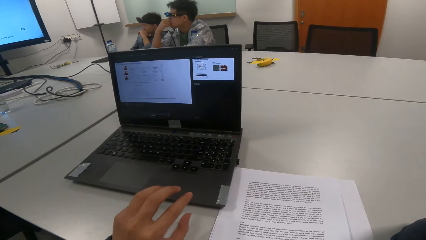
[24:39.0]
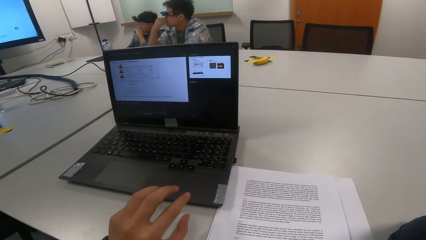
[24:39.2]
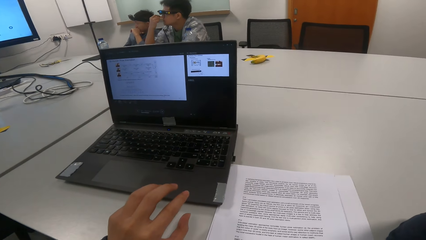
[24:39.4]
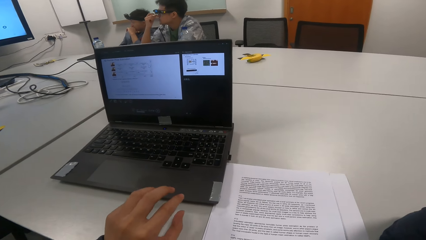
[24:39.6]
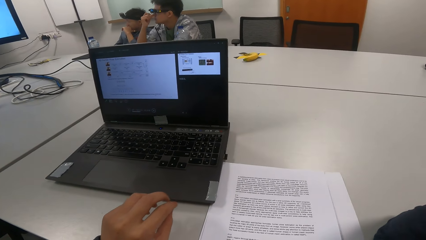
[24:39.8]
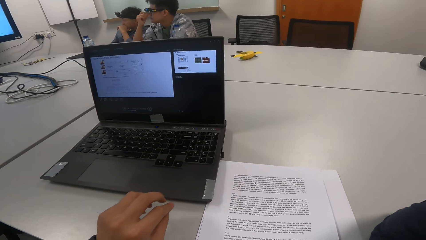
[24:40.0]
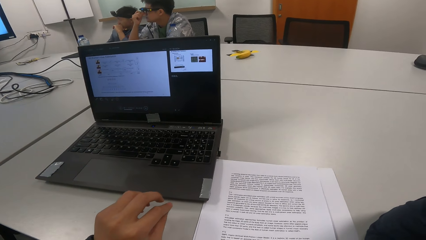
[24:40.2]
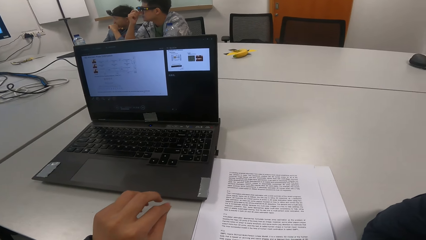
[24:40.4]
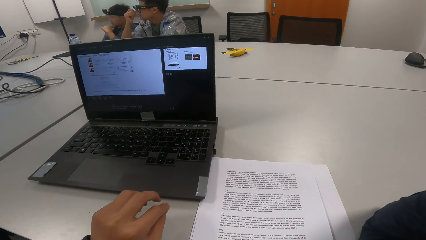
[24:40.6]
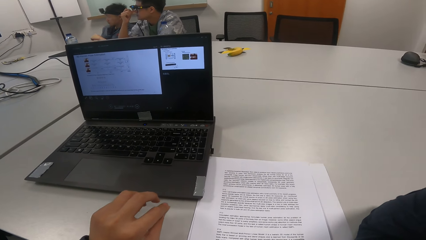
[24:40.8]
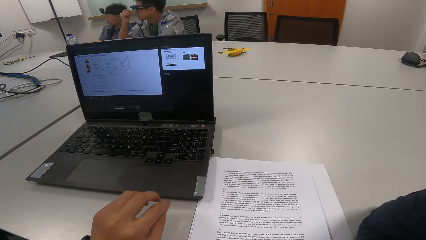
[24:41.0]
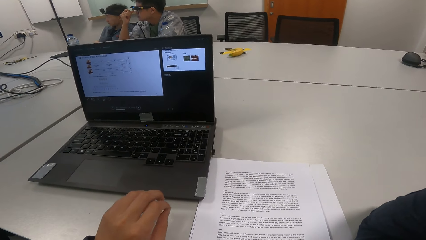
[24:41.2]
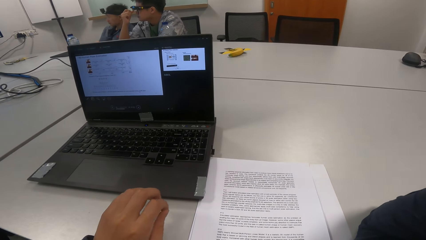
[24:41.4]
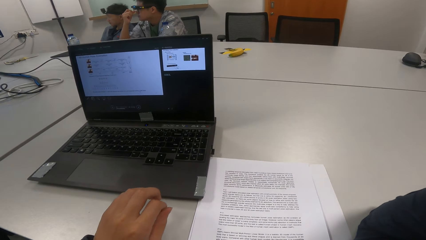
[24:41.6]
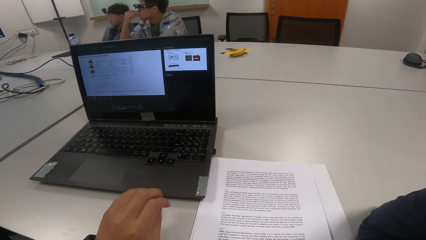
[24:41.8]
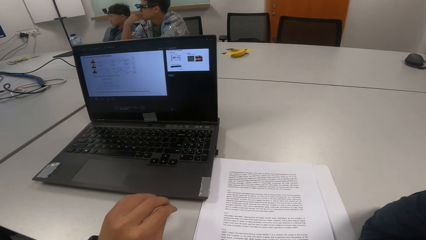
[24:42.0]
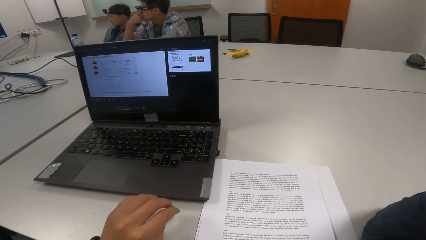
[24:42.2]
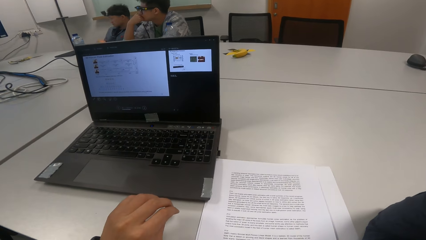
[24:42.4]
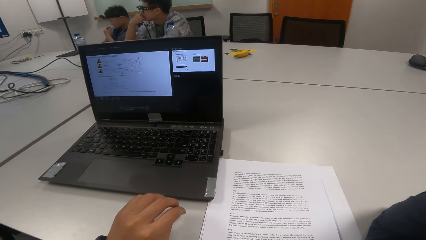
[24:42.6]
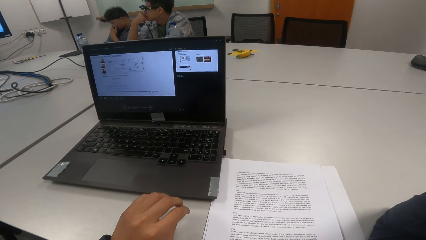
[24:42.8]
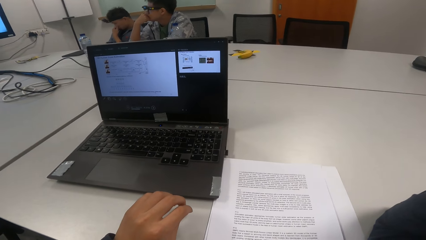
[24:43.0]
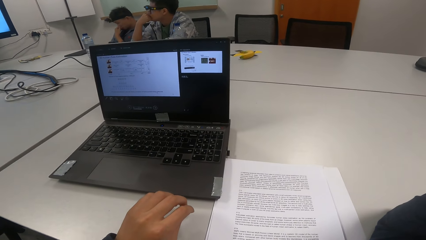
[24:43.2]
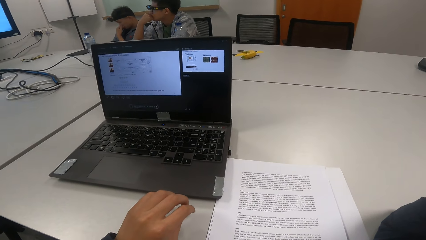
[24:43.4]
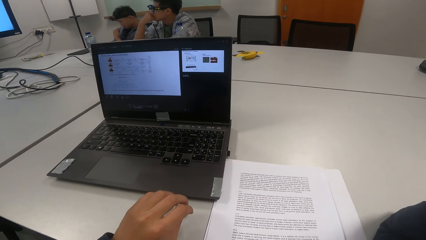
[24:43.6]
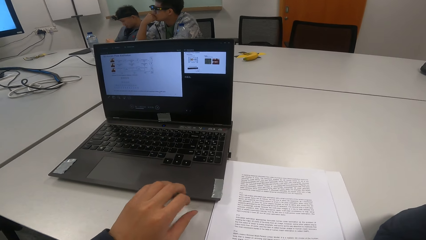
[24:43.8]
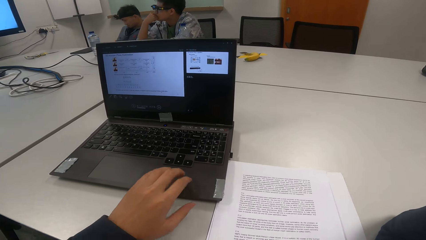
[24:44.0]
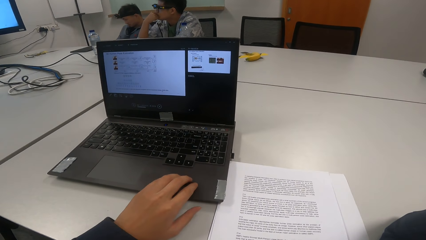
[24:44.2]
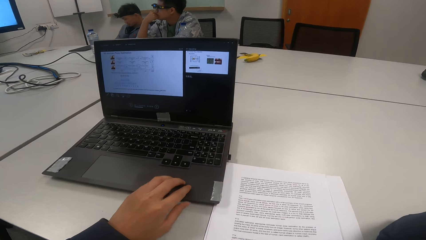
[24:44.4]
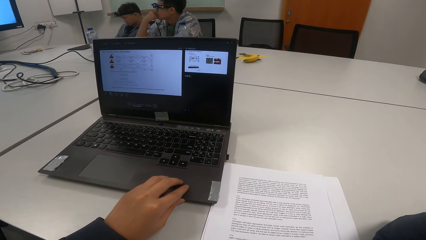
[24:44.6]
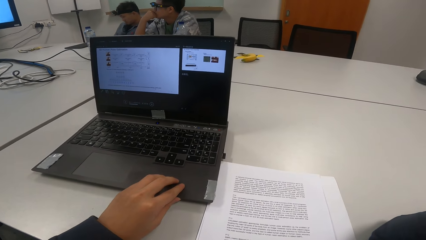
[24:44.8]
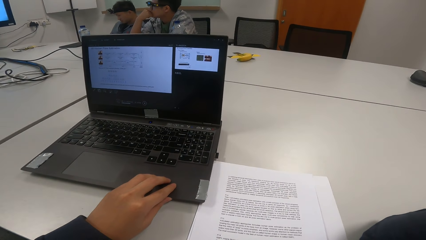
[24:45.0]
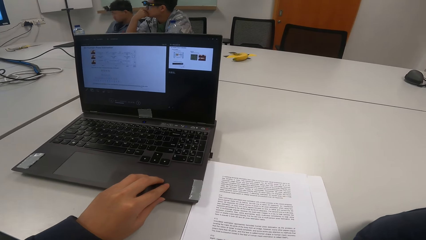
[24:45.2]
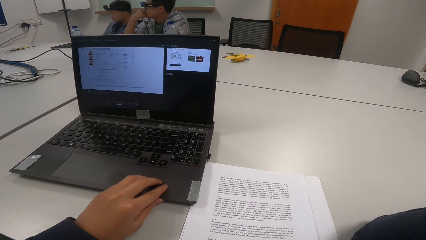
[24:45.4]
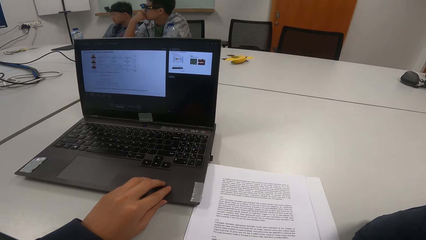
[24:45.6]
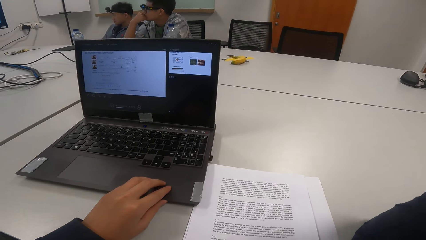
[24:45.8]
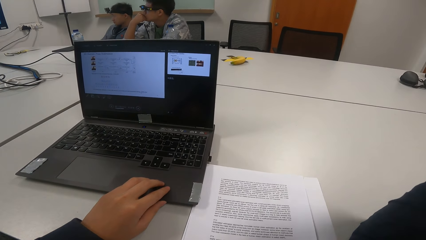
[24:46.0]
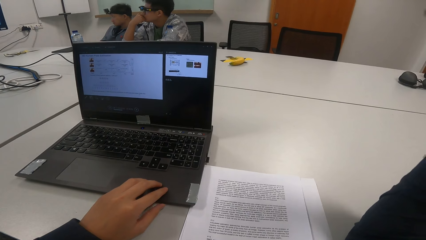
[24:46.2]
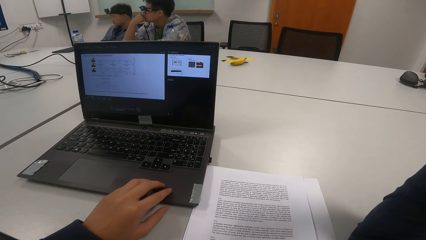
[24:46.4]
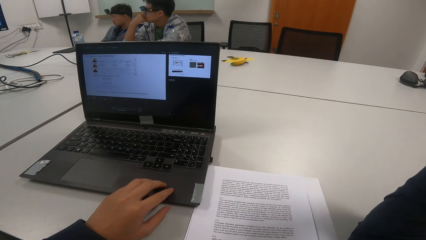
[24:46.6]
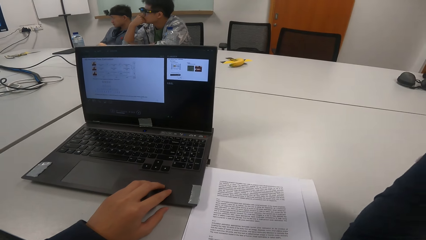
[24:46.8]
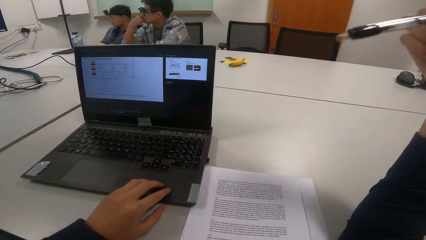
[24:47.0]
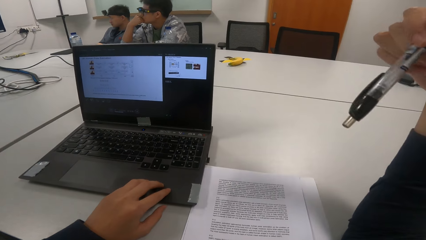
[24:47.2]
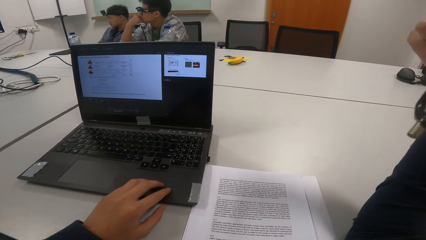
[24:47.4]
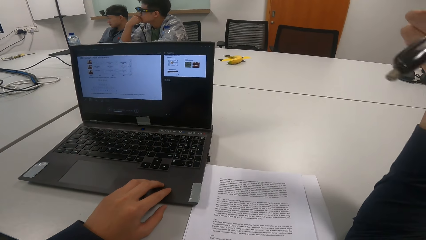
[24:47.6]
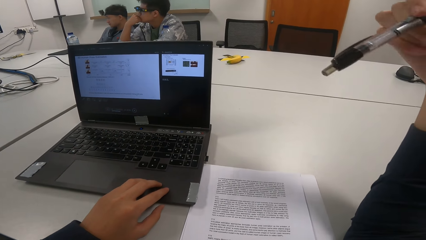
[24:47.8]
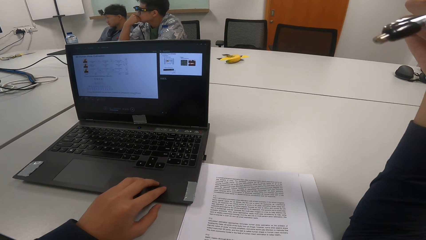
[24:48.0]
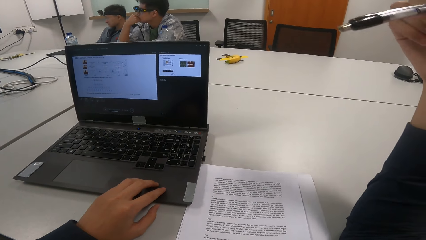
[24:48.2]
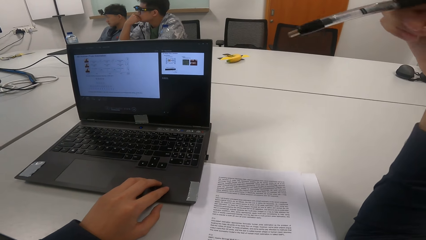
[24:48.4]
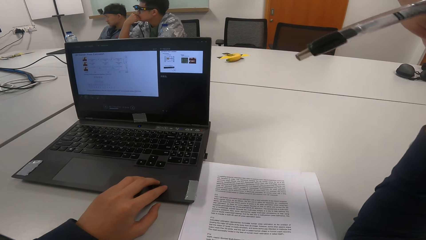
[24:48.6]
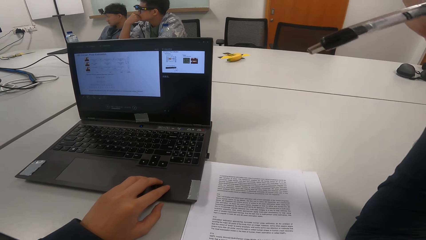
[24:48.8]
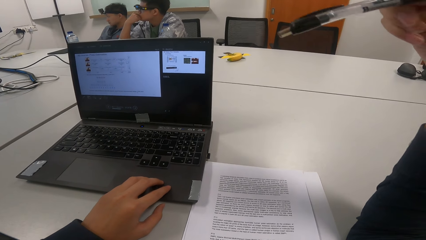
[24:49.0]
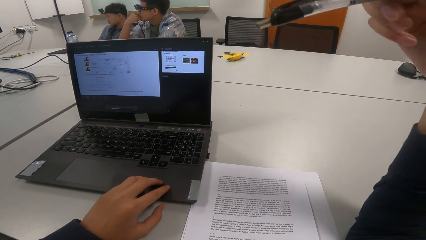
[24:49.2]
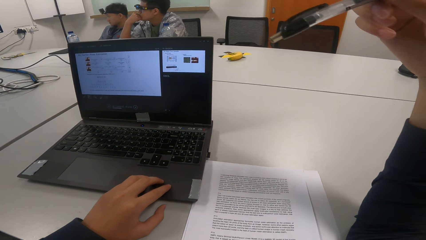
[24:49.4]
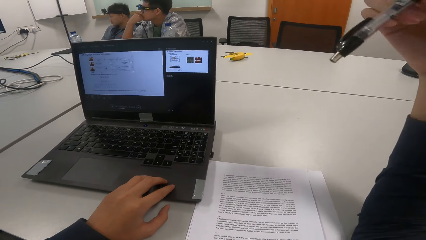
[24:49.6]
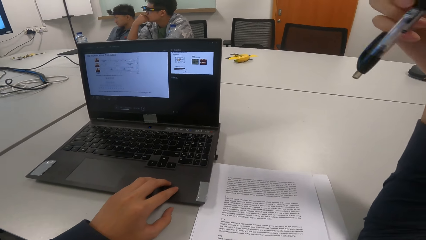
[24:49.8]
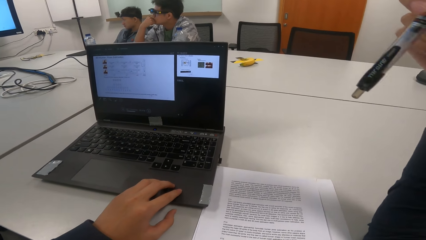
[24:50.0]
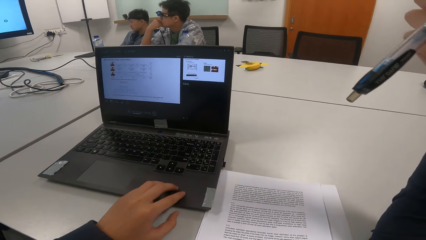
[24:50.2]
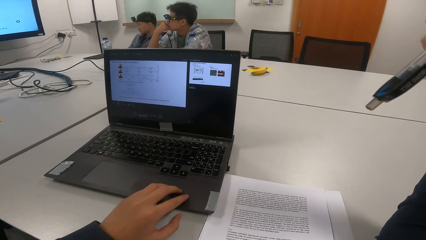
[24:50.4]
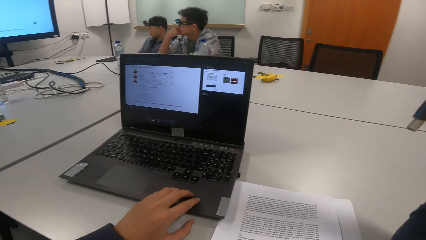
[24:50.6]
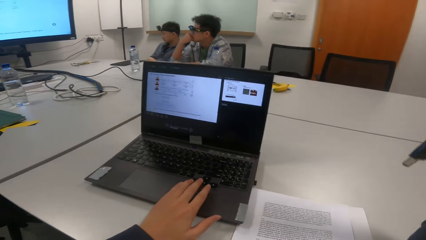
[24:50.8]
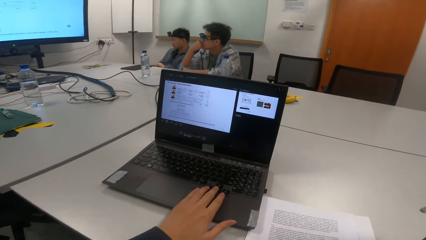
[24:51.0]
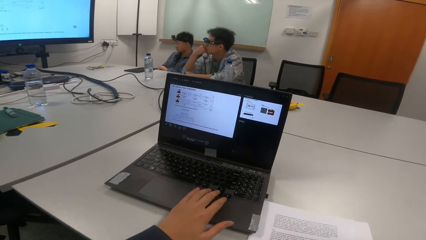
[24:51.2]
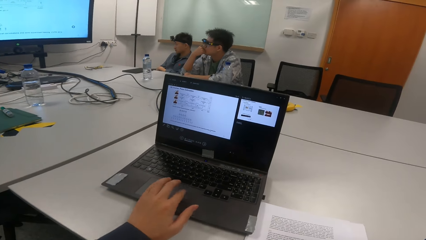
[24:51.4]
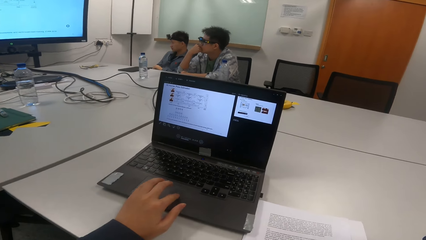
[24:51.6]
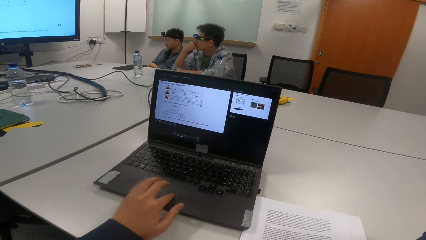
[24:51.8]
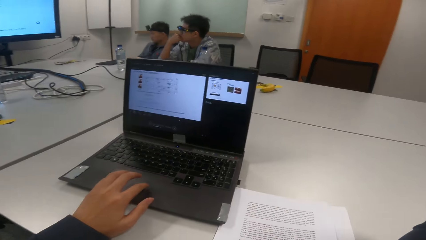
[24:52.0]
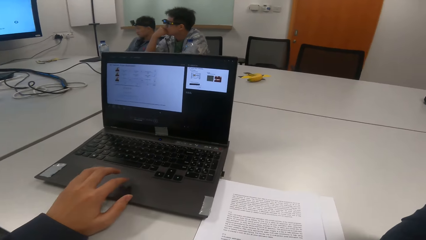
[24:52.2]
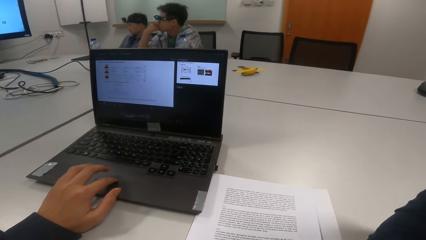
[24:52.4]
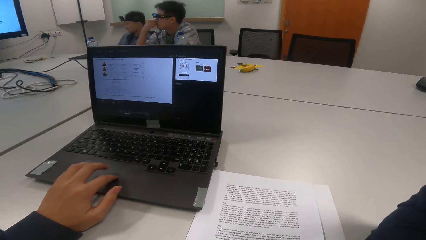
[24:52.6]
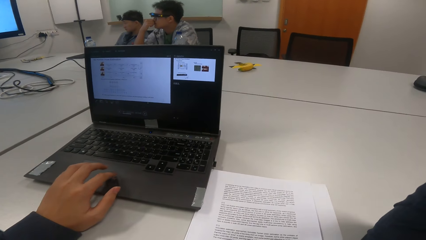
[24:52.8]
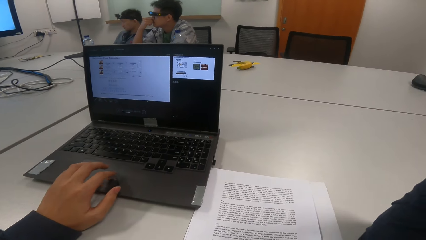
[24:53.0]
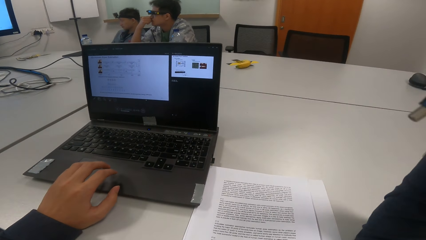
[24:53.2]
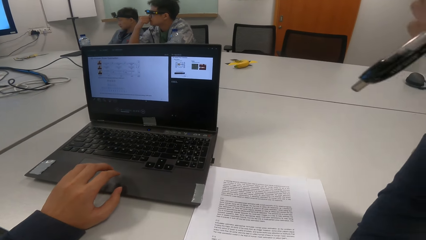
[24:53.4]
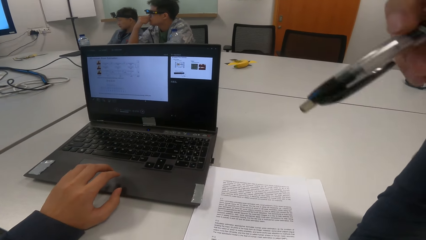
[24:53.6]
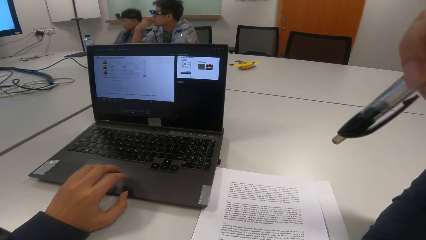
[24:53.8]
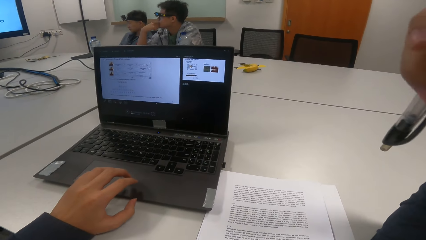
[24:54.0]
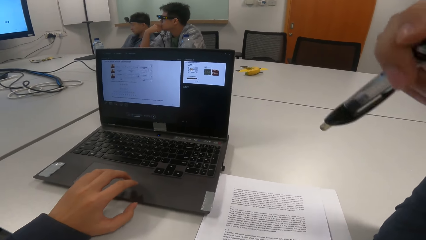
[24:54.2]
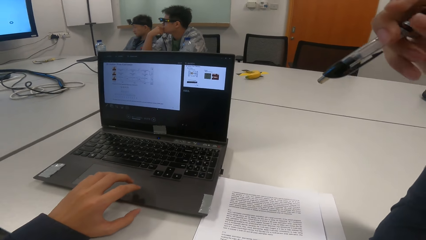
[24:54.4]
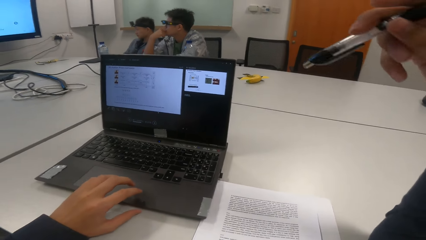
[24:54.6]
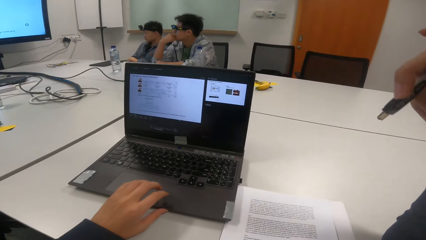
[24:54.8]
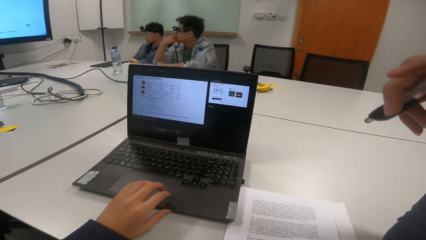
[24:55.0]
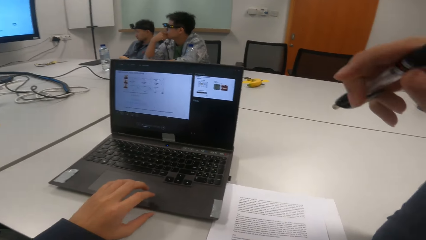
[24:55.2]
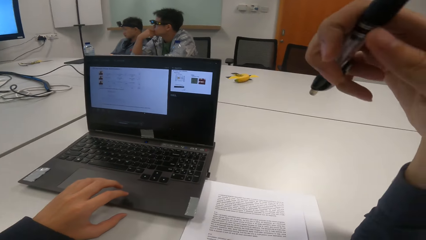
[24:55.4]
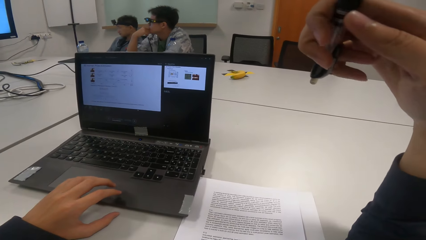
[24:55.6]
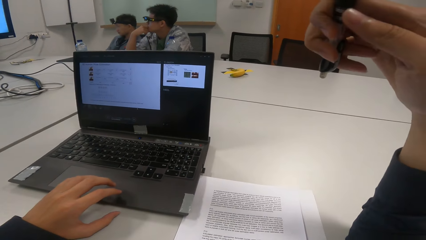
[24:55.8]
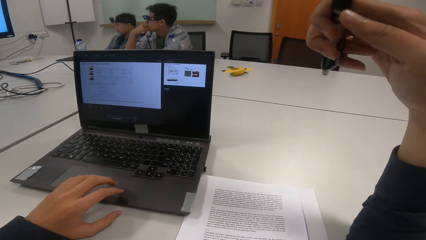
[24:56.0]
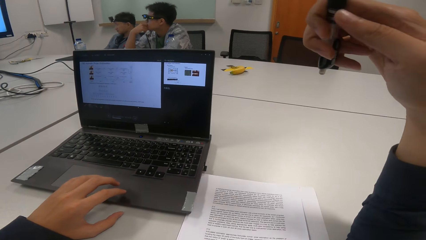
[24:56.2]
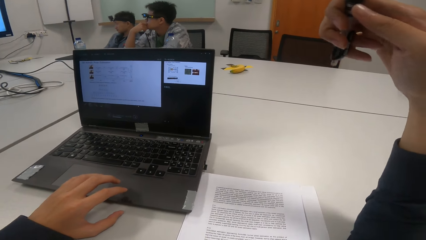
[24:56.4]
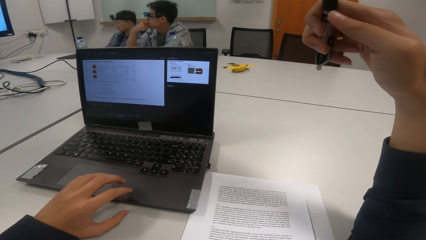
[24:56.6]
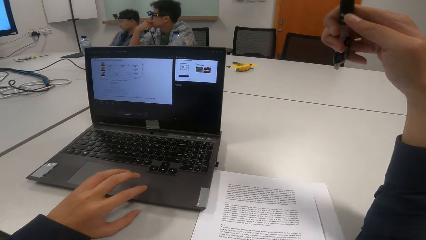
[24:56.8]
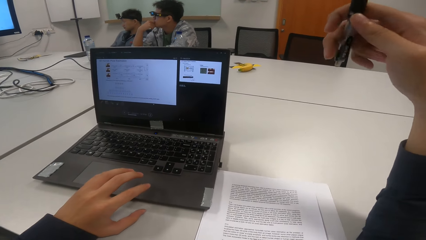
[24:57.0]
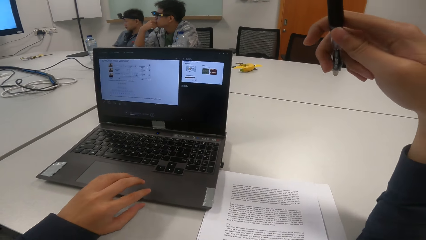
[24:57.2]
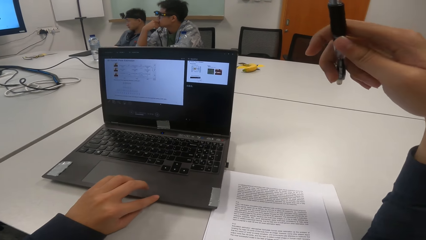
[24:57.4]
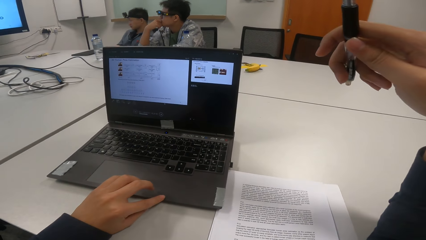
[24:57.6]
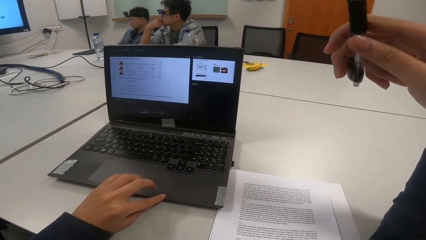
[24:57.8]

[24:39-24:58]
A man touches the nose. The camera wearer presses the laptop.
